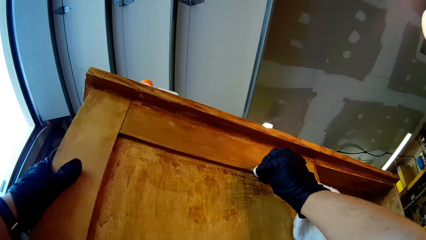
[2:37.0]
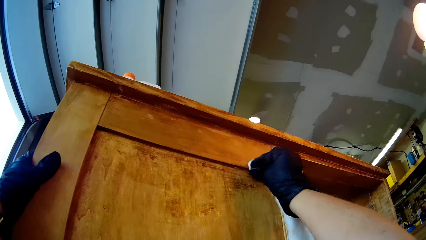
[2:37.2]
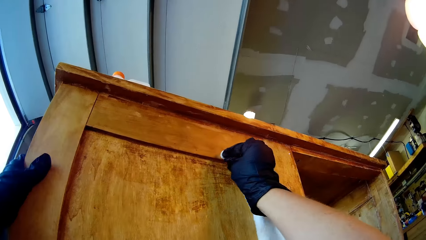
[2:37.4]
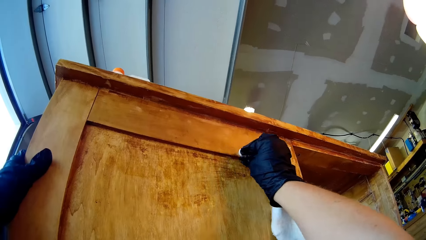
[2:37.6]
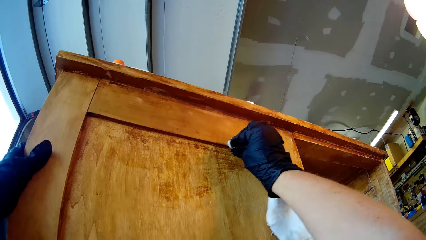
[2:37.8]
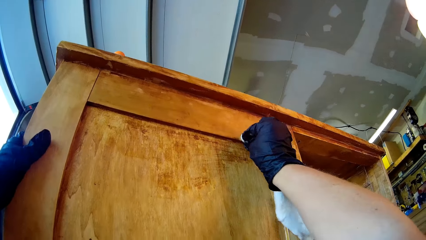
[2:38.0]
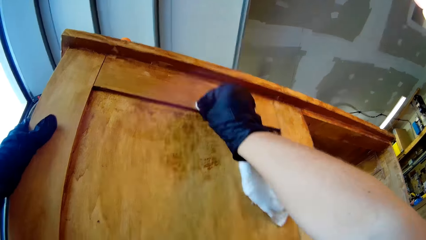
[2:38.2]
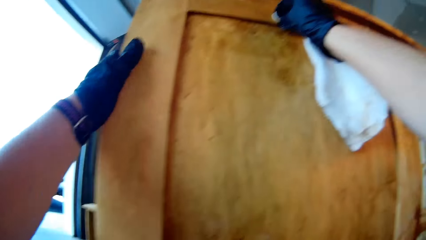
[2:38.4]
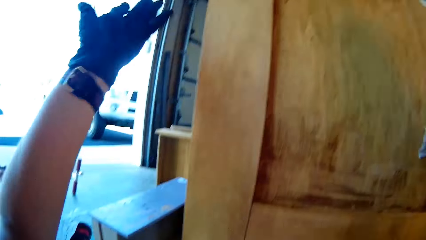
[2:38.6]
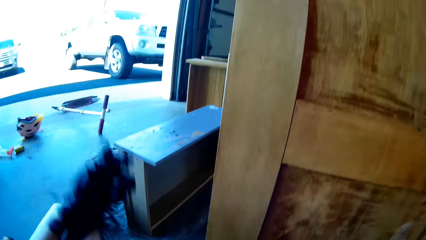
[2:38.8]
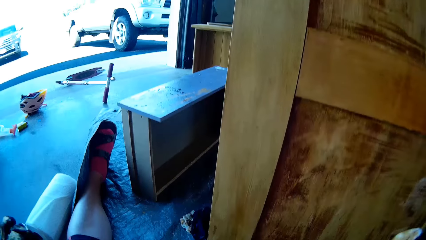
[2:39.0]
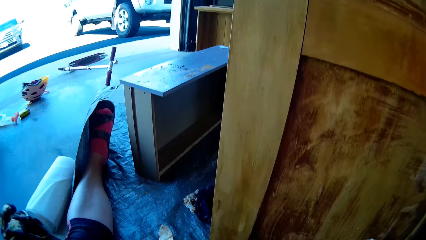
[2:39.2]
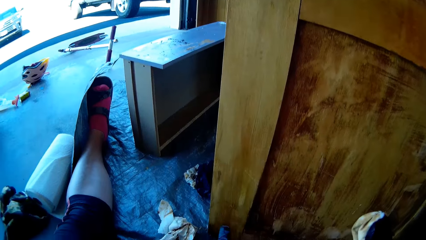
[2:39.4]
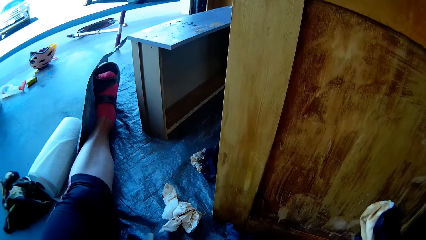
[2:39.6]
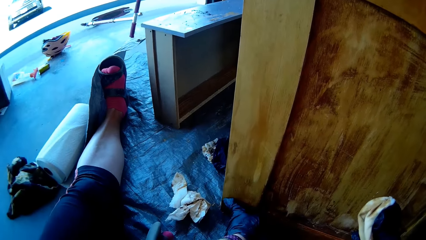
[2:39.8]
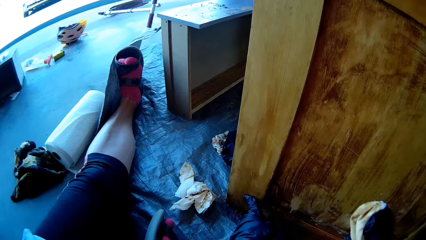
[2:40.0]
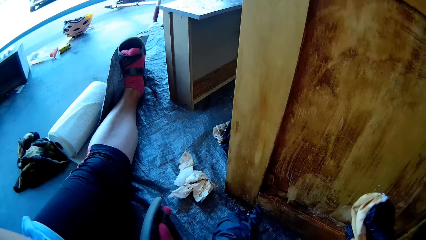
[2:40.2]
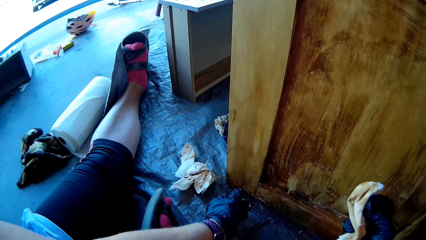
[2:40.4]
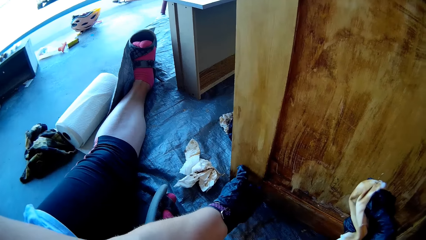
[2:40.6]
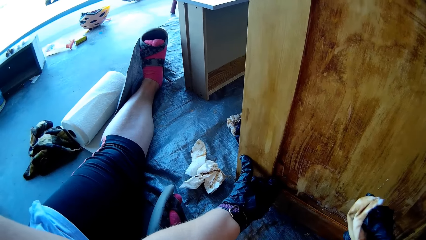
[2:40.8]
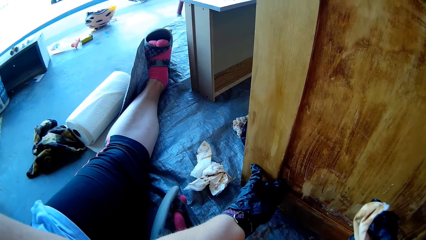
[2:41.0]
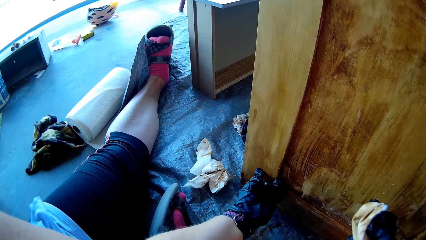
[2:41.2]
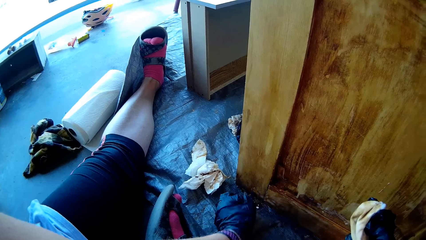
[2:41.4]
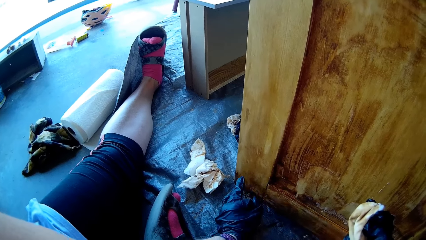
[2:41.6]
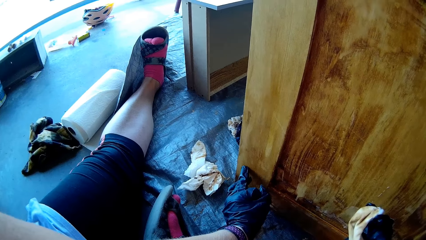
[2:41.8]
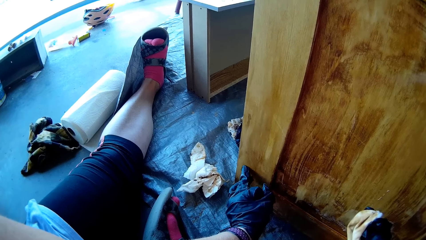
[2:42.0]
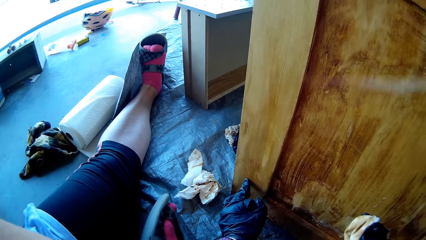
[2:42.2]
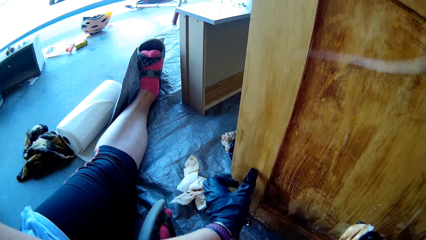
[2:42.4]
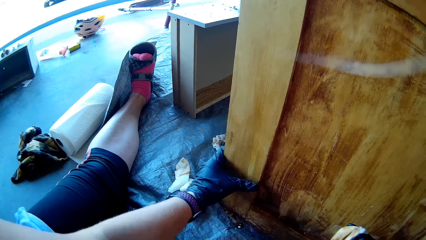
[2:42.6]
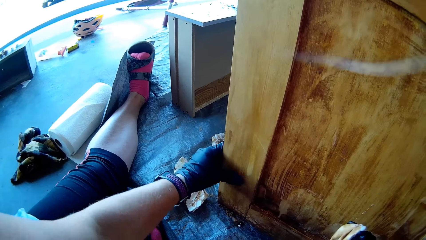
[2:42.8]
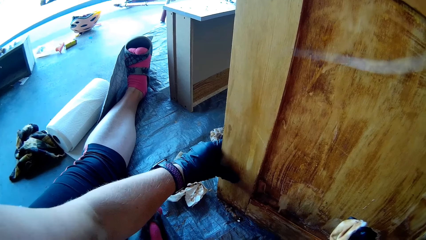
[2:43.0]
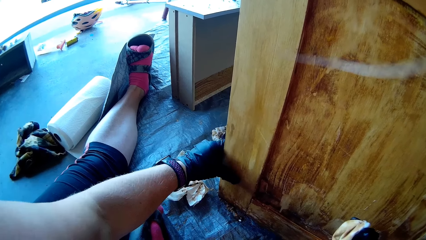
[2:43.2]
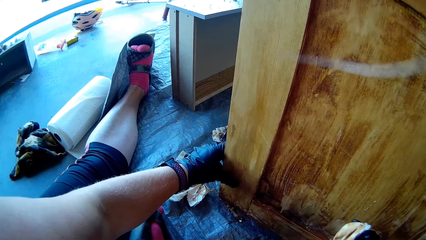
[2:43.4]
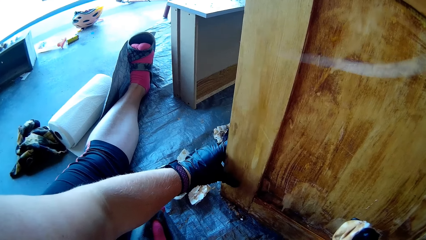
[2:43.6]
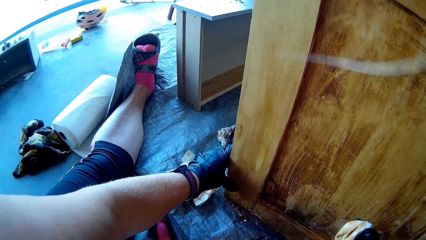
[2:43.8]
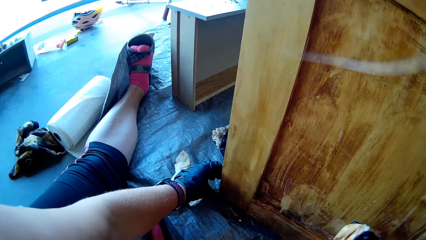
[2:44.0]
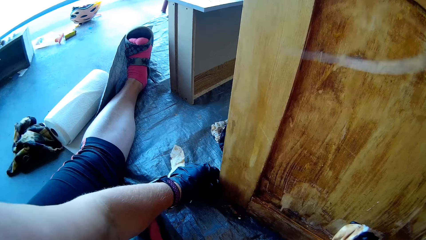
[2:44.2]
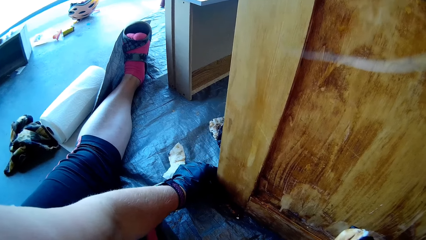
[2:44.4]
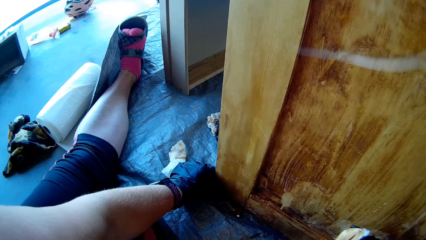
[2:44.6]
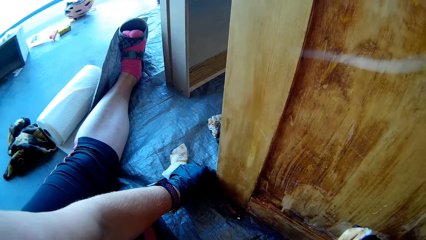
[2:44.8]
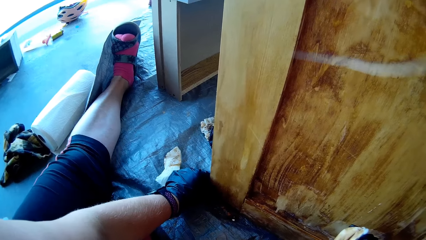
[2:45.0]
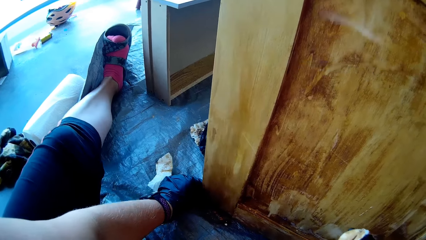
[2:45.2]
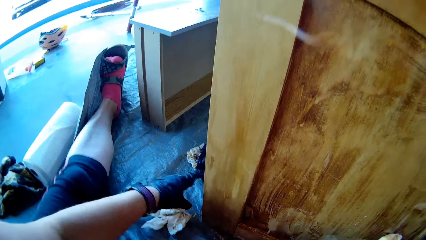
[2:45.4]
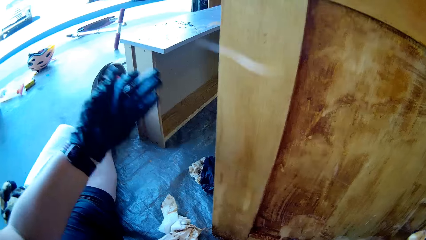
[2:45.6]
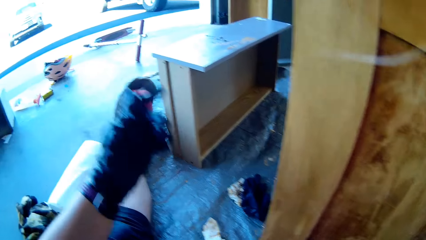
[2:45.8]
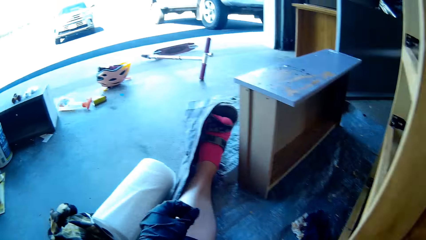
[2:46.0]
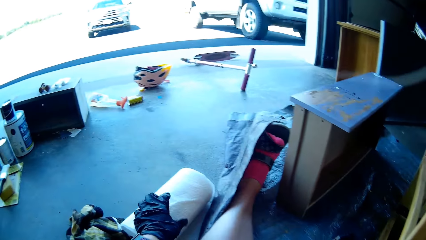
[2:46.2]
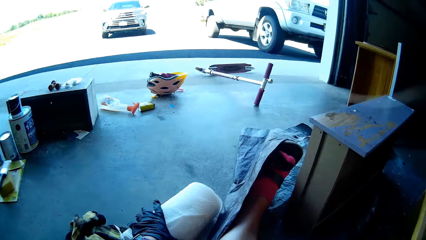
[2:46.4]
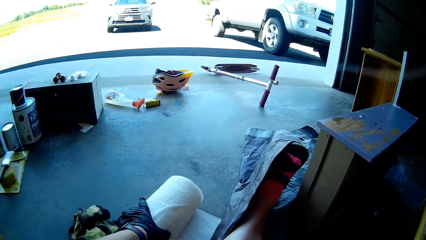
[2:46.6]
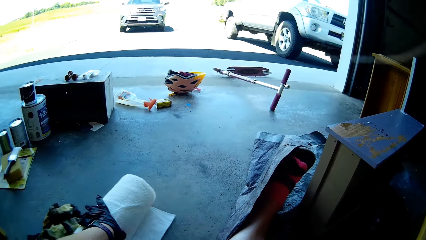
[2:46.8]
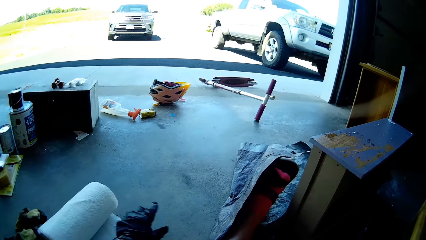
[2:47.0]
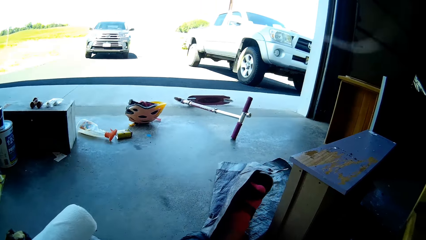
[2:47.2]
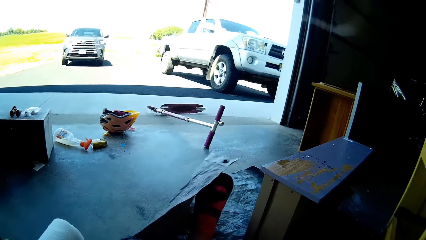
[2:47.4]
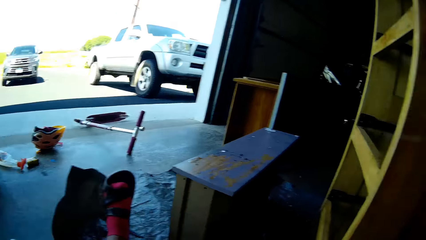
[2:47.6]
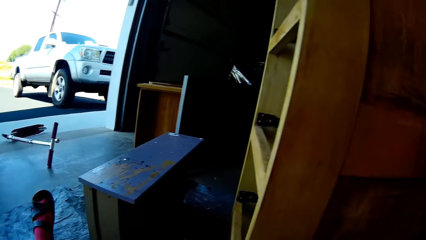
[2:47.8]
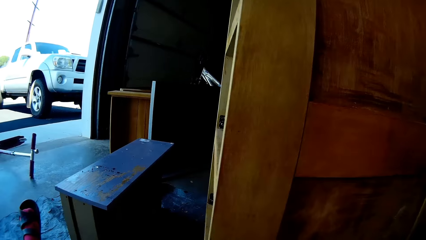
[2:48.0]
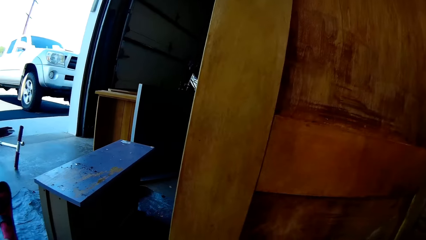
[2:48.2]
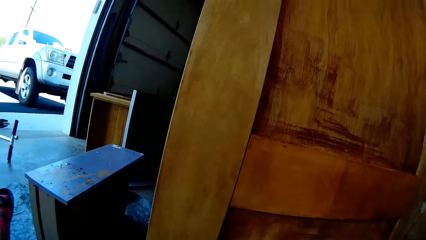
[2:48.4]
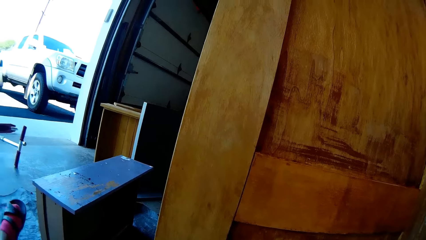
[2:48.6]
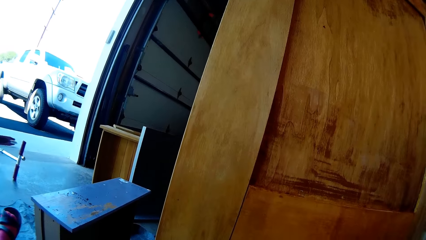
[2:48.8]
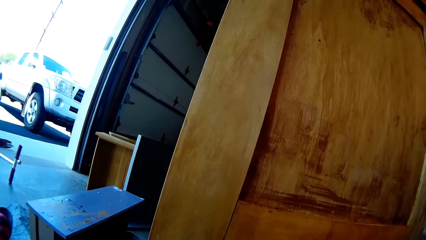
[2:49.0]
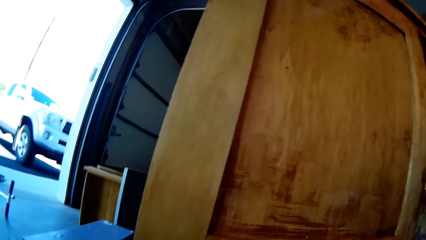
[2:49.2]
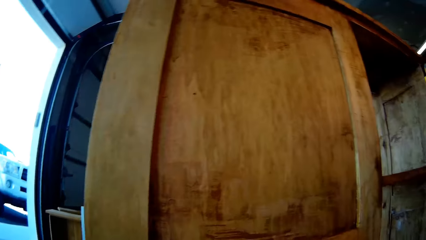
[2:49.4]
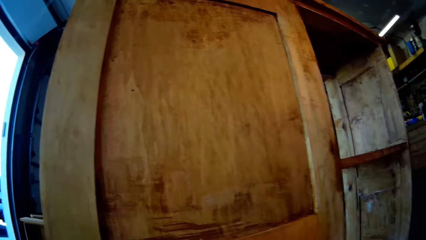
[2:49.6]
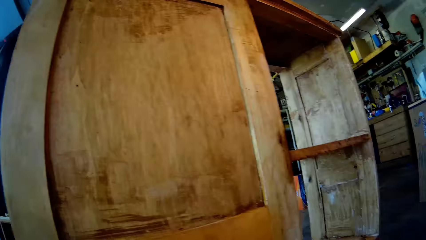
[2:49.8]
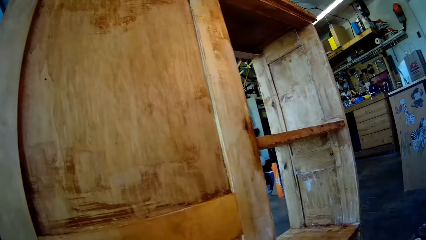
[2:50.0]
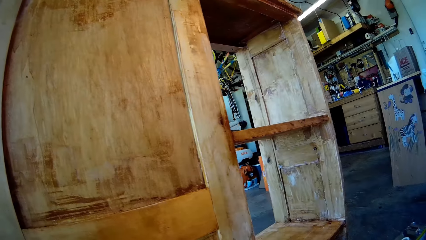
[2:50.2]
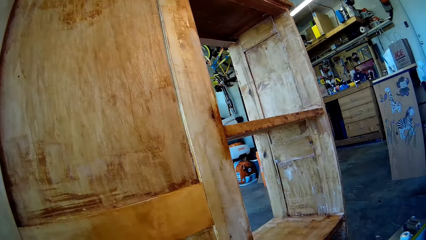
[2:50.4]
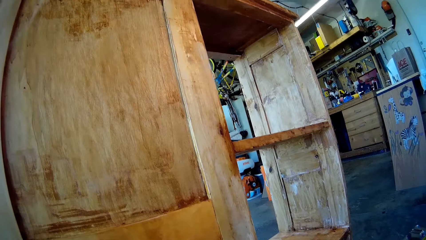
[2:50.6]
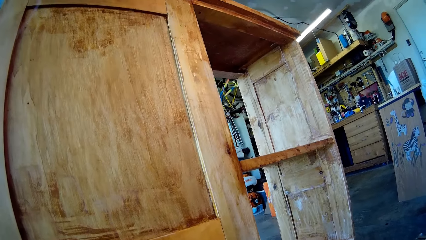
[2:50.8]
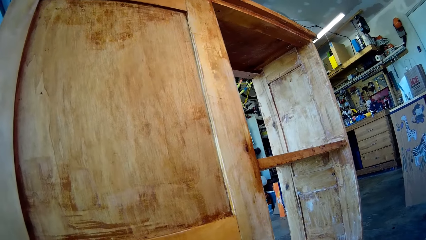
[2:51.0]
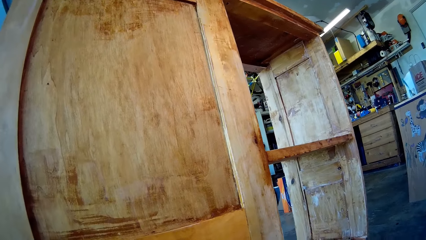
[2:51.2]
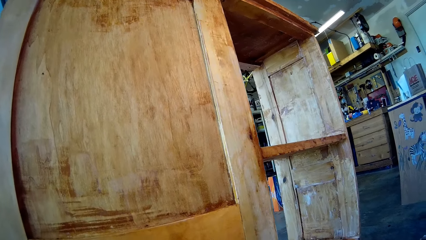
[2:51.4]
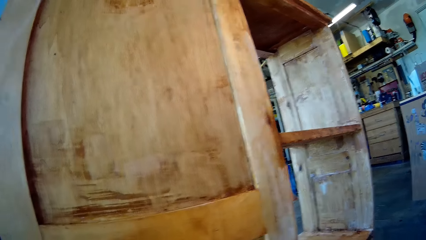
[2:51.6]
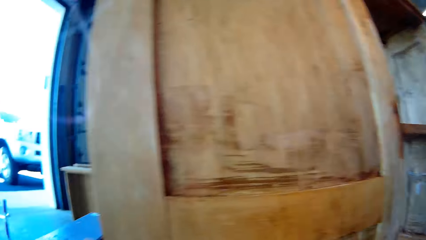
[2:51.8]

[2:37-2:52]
The camera wearer removes her hands from the cupboard. She touches the wood furniture. She moves her hands. She moves a tissue.
